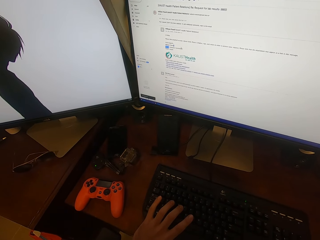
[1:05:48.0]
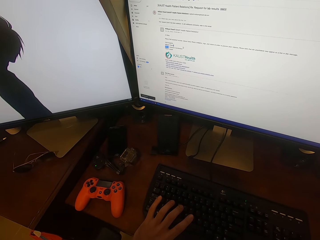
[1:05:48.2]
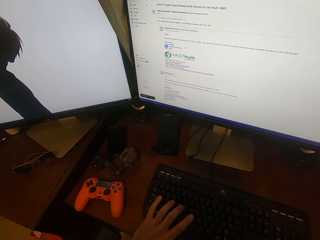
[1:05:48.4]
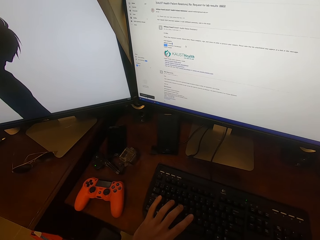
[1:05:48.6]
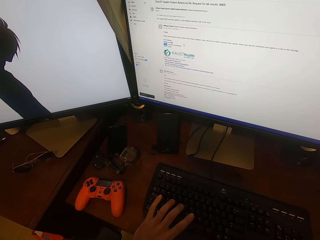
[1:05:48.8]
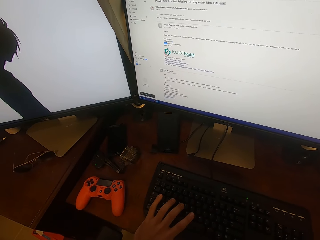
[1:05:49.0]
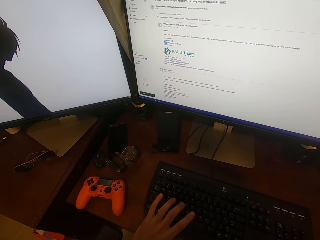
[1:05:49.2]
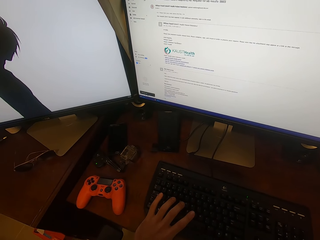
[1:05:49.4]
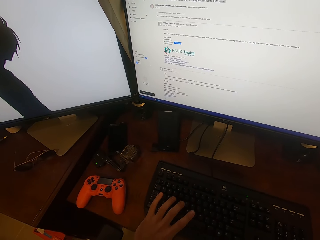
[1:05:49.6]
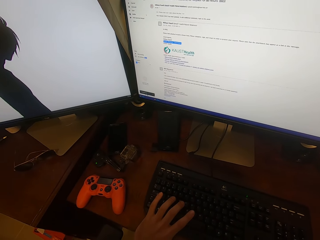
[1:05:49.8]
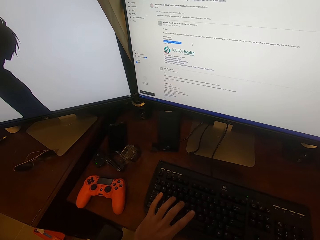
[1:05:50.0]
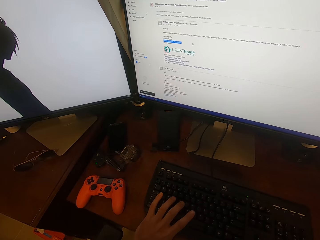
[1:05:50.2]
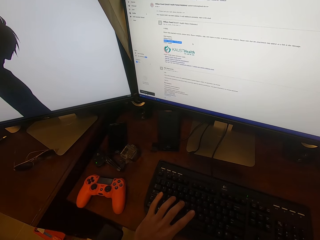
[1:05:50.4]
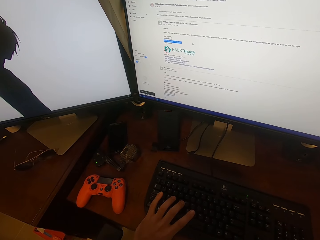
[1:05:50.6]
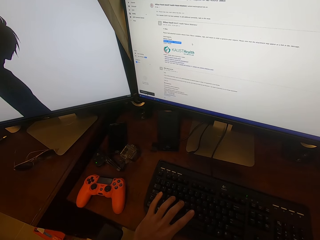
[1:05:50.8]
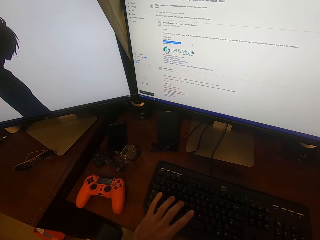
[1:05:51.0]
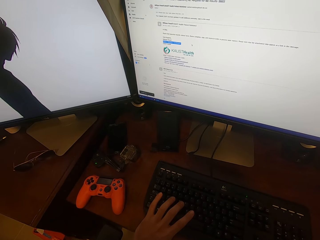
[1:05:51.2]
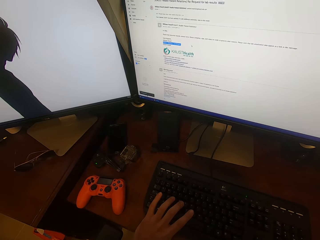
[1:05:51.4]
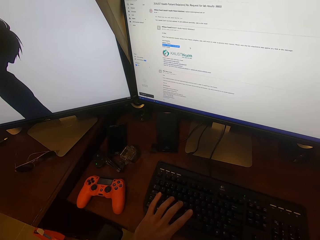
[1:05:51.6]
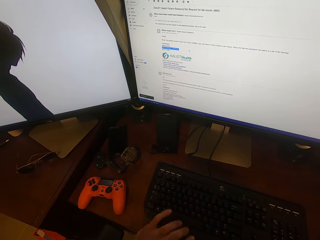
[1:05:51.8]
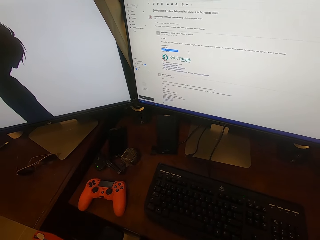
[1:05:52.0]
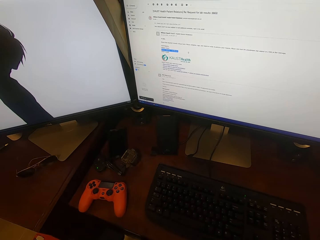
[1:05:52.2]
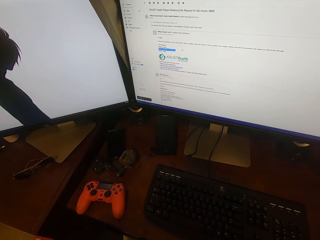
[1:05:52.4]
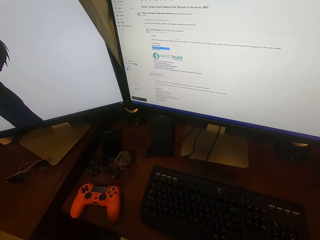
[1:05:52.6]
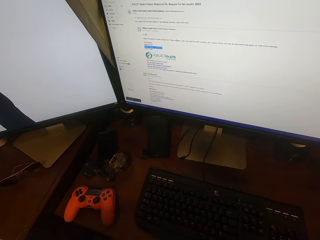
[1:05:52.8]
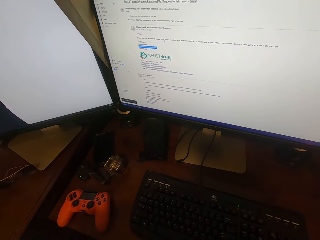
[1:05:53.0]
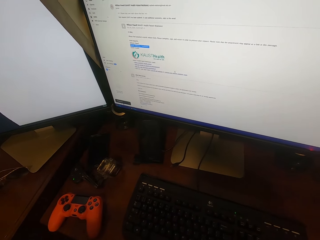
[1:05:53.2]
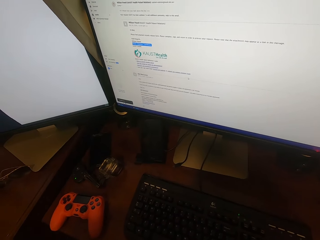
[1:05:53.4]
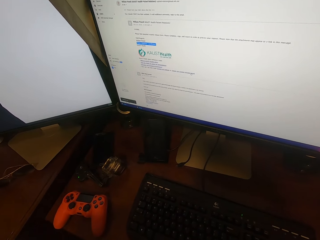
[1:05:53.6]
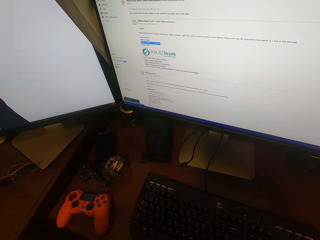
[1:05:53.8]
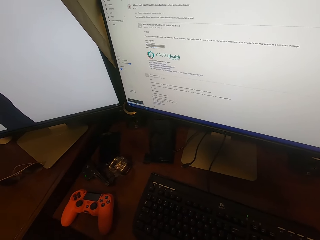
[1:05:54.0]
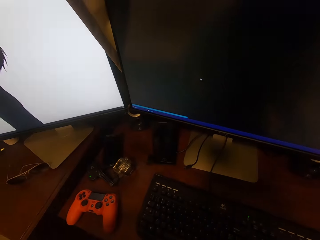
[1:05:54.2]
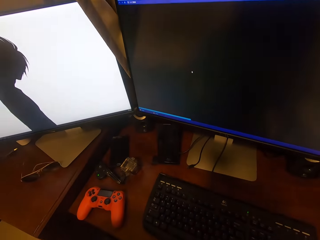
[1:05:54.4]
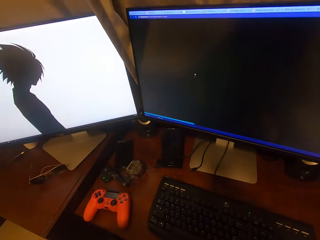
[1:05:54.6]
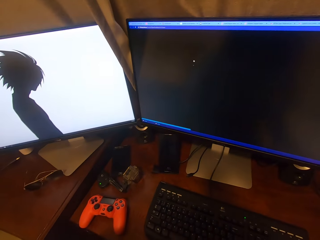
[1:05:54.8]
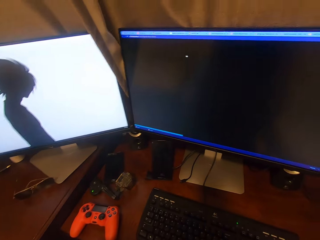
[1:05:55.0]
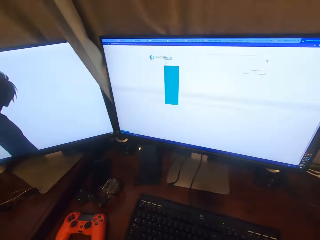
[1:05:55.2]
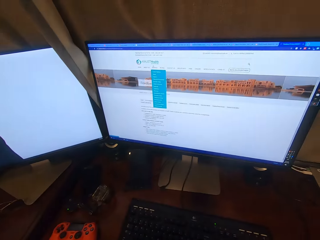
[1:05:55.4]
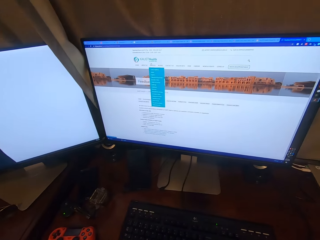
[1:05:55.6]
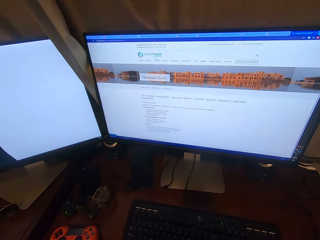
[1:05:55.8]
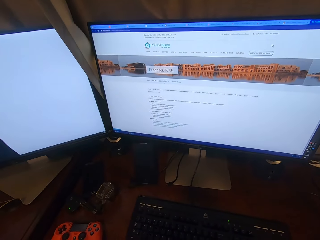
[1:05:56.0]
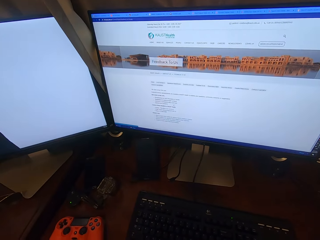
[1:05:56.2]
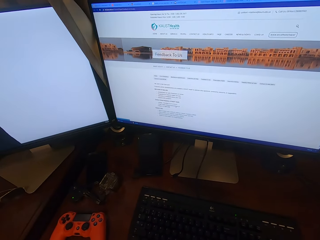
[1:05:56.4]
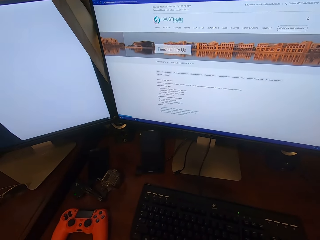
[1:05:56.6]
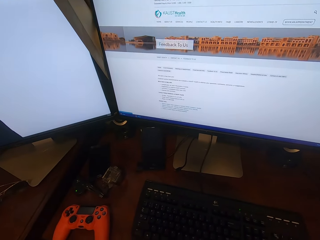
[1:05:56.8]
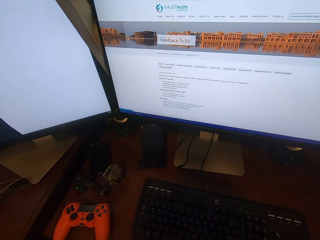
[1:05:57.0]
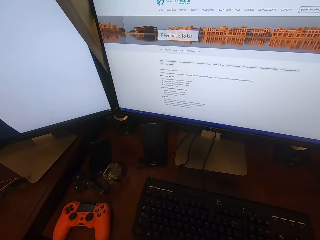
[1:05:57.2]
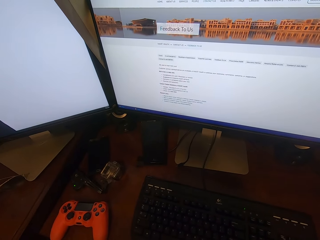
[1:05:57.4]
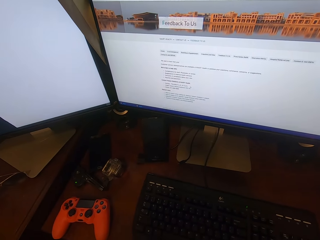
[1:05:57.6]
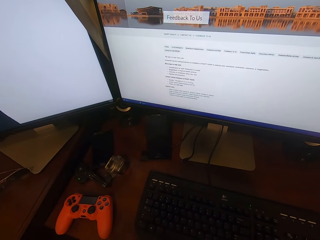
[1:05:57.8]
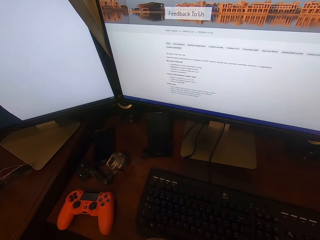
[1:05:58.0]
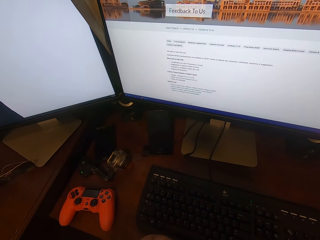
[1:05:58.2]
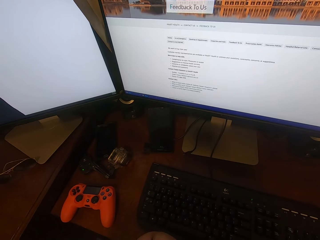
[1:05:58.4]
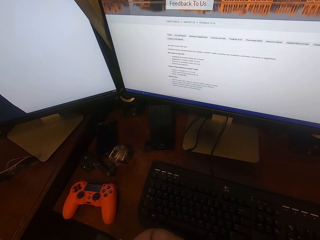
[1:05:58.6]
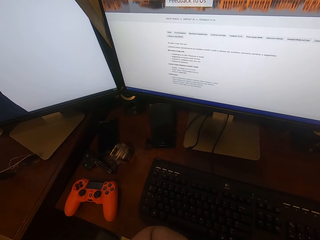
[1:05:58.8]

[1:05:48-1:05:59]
The camera wearer operates the desktop with the mouse.

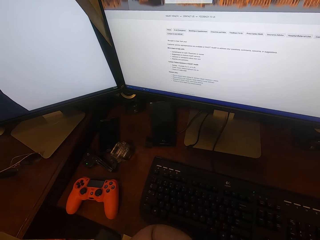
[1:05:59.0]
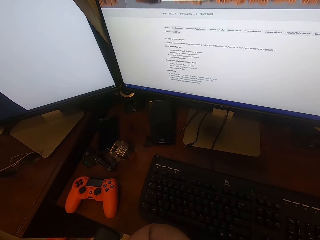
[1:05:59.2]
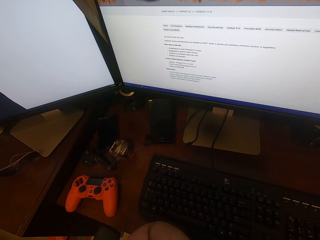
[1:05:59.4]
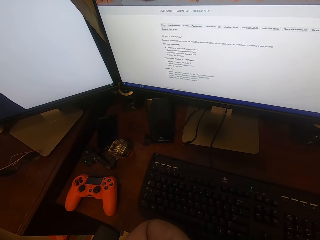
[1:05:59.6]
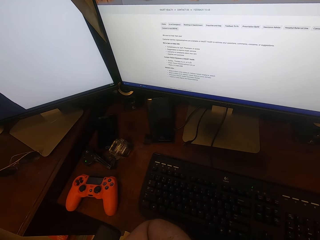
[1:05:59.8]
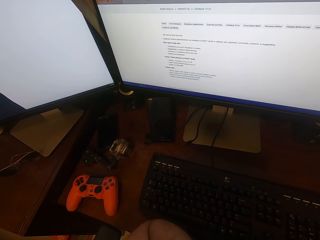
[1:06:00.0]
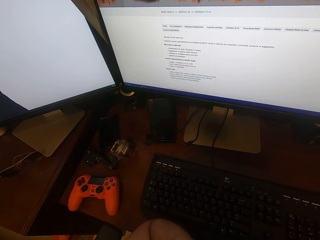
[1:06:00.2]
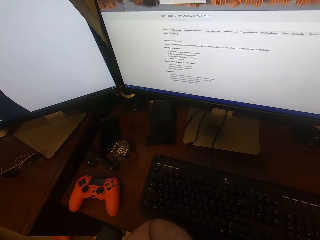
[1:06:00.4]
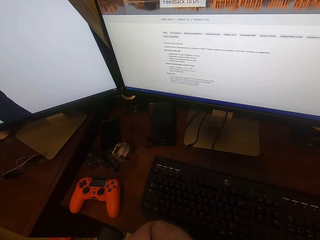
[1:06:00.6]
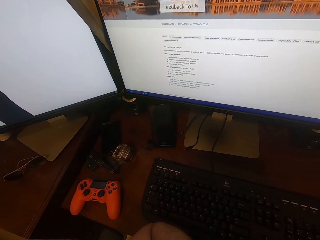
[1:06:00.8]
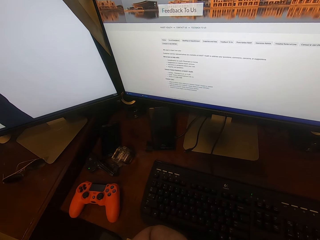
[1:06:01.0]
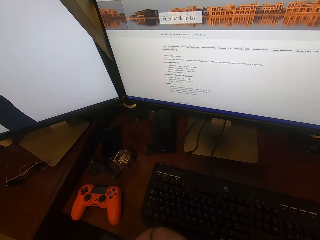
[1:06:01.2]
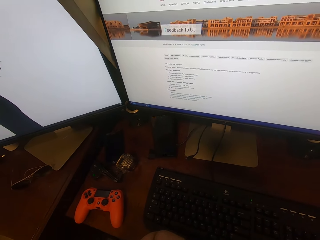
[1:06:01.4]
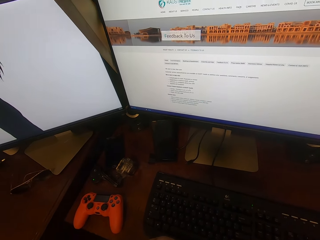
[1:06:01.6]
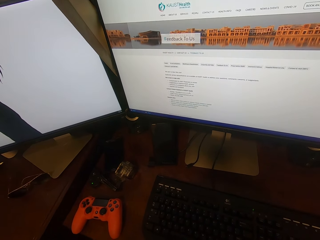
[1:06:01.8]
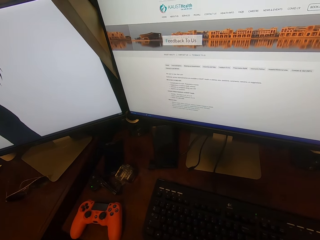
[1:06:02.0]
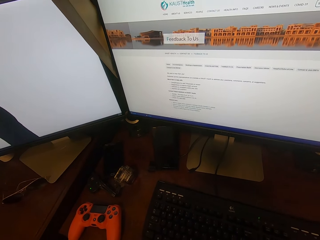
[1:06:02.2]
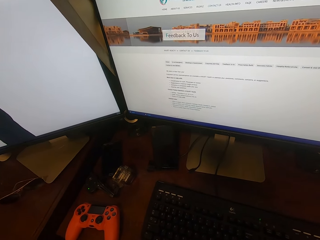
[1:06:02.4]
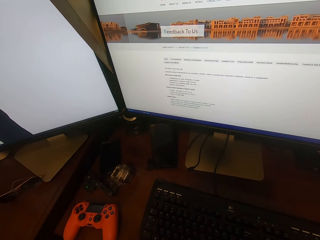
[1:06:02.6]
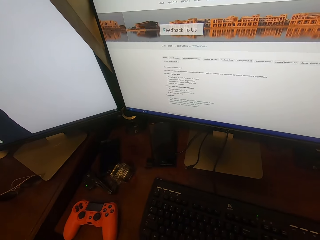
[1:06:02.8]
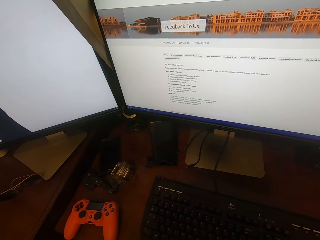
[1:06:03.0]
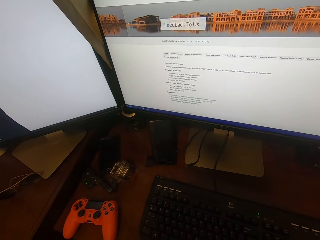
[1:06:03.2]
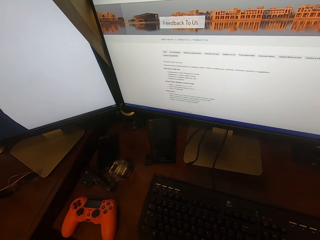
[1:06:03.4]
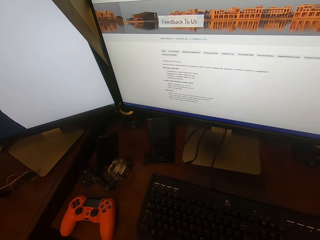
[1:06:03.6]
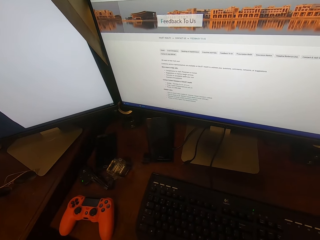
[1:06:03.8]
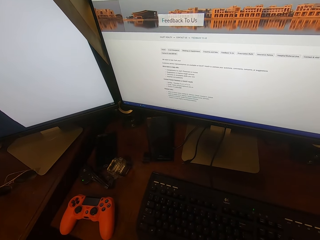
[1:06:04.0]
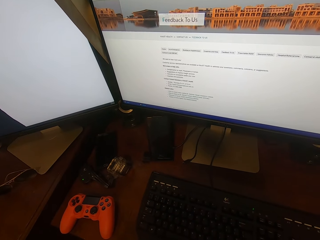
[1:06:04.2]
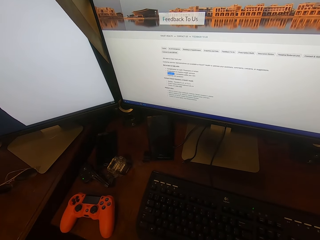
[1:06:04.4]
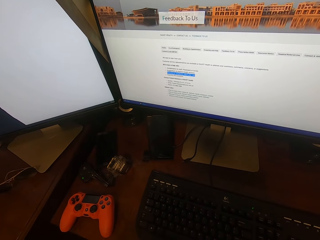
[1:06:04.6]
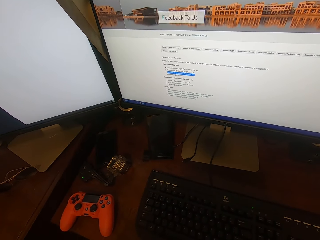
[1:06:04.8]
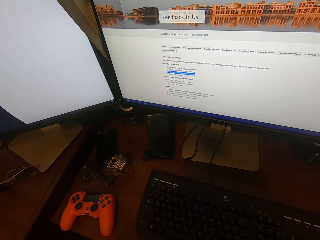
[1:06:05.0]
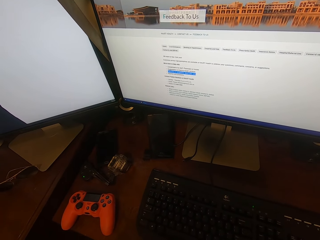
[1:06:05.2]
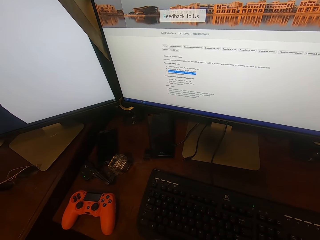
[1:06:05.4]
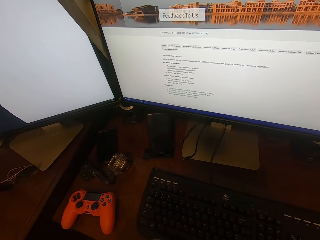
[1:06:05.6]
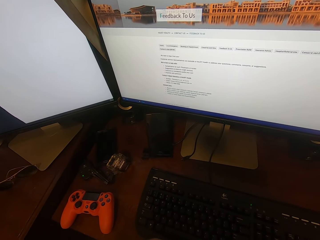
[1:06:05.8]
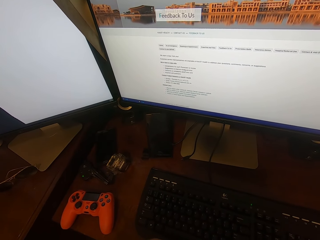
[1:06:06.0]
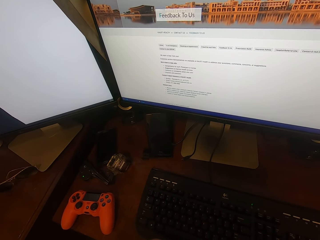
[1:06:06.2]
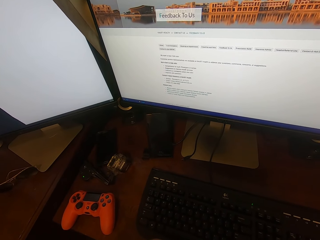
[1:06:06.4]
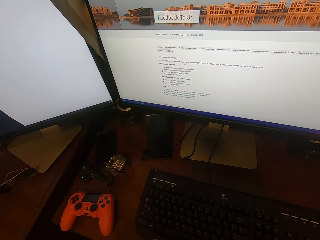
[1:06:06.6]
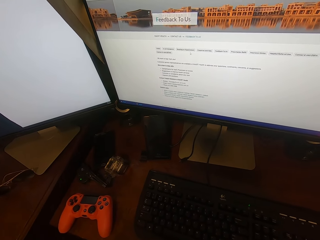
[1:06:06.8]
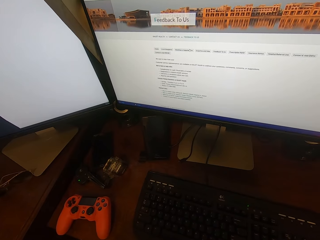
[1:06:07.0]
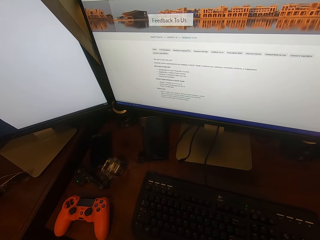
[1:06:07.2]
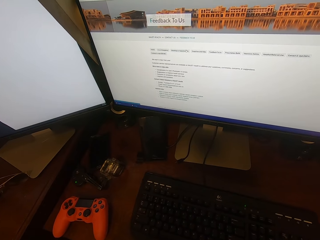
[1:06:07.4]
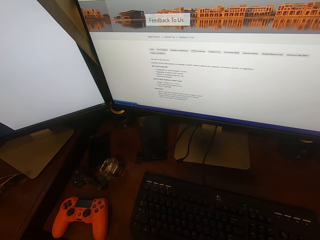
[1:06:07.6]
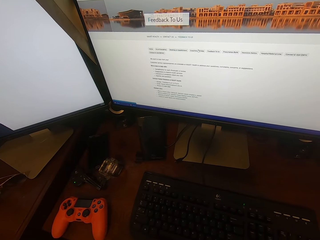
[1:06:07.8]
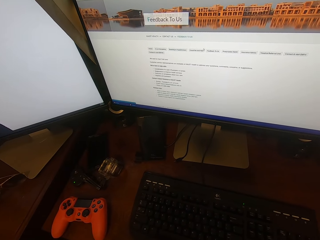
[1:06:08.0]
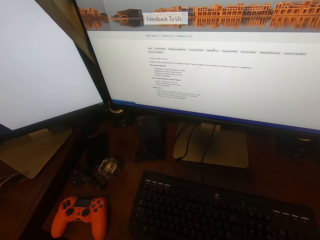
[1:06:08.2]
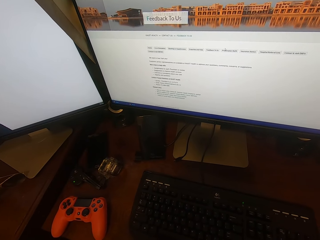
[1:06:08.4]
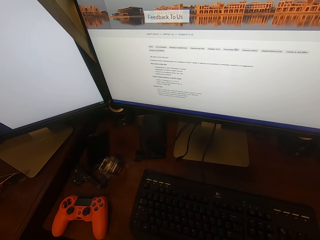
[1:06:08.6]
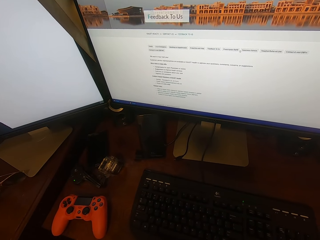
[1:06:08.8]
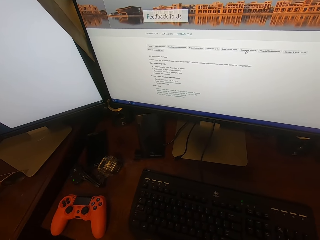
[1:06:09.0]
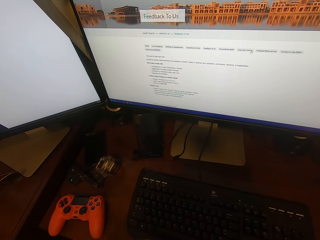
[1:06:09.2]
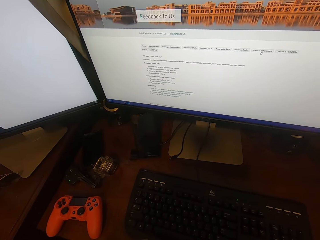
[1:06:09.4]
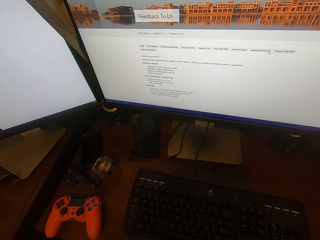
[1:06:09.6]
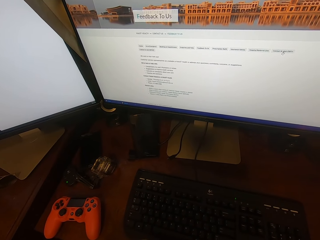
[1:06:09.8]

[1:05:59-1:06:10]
The camera wearer turns around. They move the mouse cursor on the screen.
